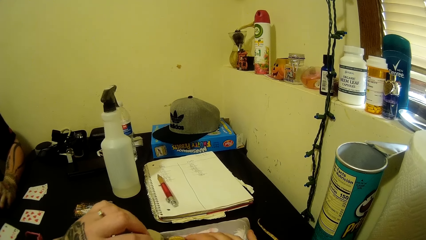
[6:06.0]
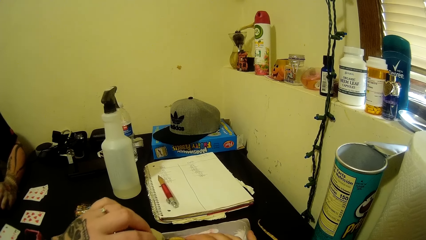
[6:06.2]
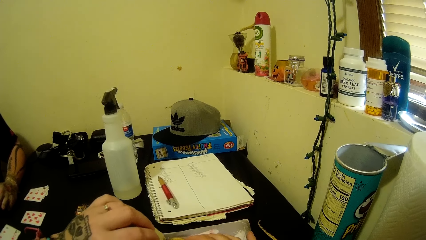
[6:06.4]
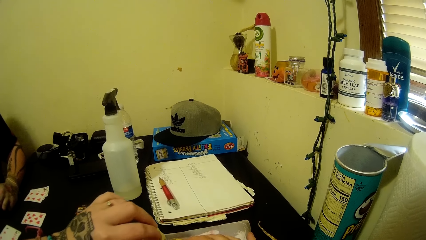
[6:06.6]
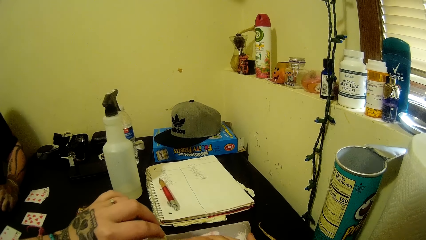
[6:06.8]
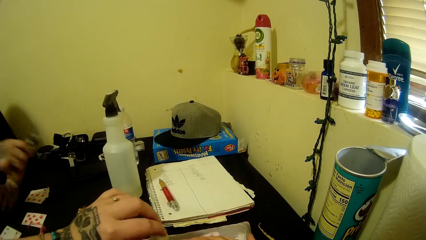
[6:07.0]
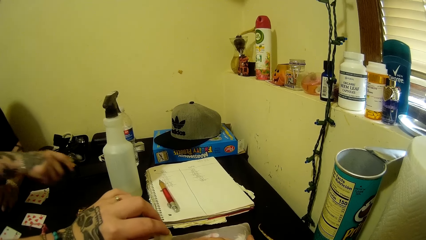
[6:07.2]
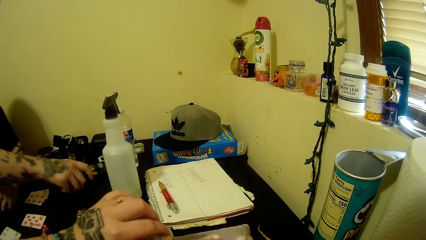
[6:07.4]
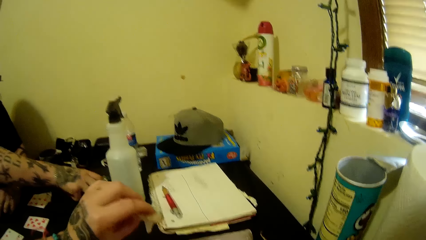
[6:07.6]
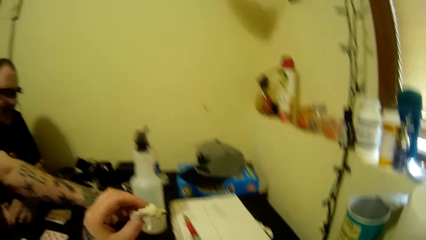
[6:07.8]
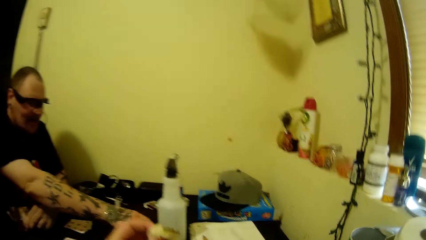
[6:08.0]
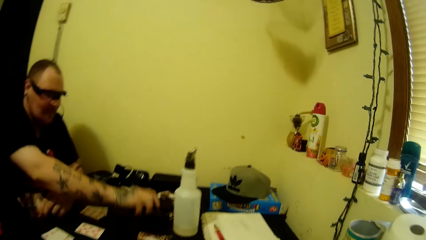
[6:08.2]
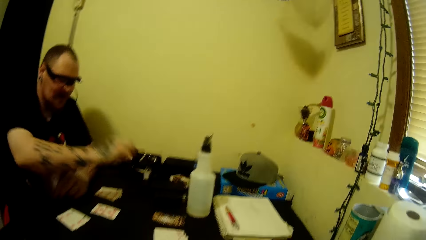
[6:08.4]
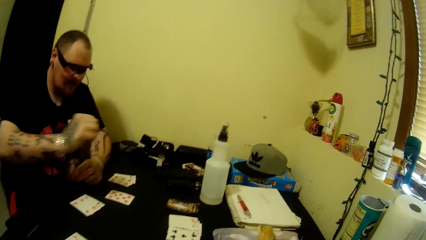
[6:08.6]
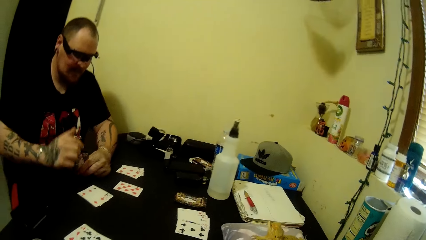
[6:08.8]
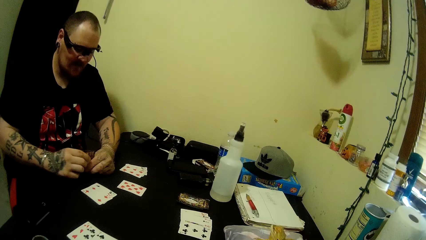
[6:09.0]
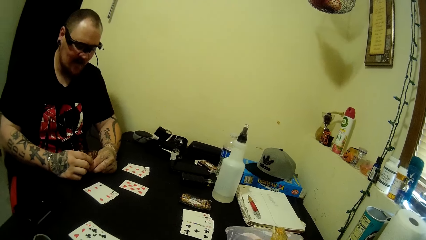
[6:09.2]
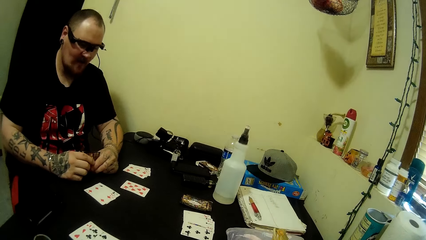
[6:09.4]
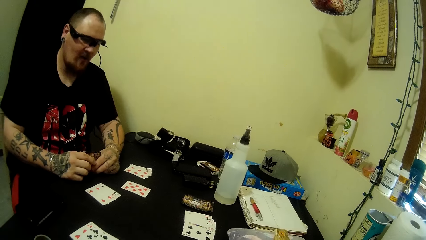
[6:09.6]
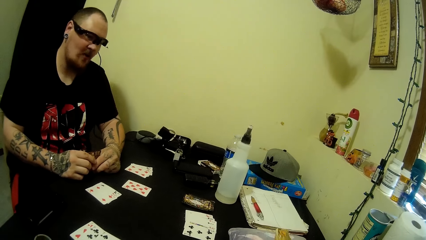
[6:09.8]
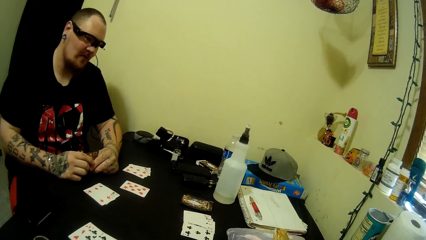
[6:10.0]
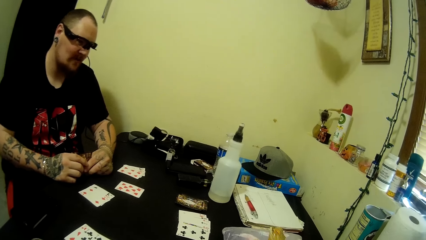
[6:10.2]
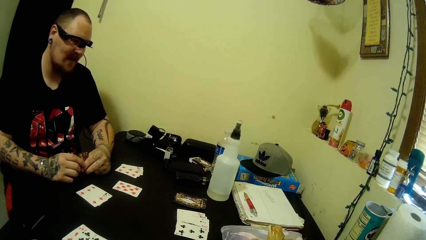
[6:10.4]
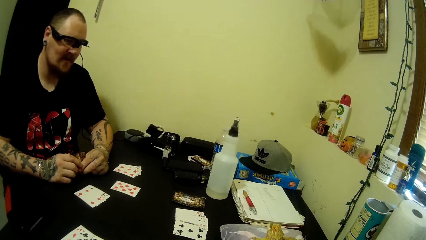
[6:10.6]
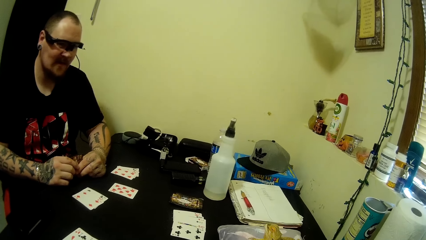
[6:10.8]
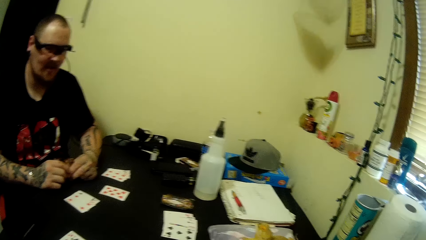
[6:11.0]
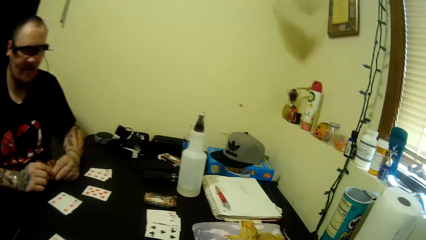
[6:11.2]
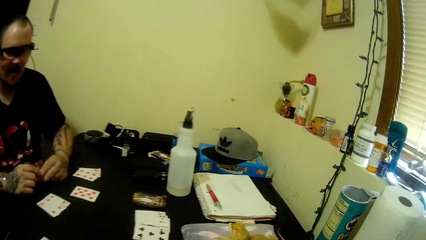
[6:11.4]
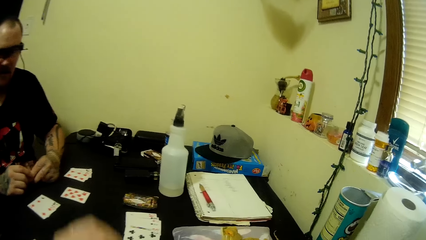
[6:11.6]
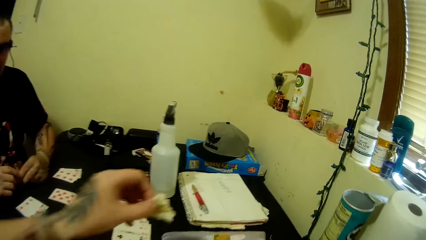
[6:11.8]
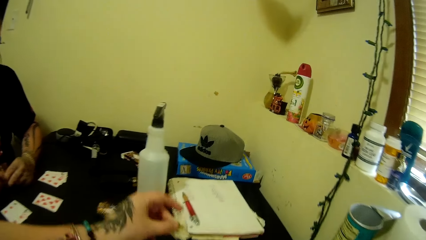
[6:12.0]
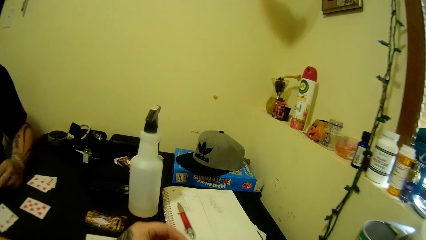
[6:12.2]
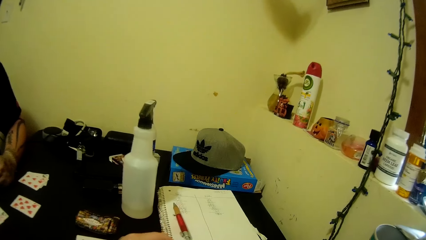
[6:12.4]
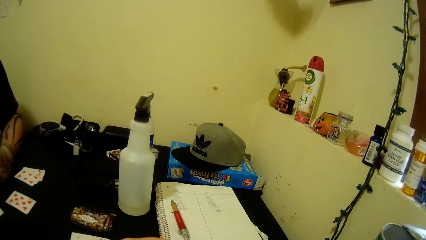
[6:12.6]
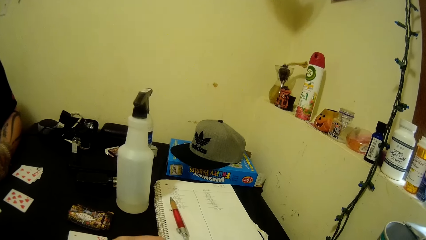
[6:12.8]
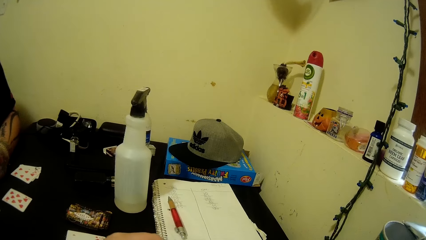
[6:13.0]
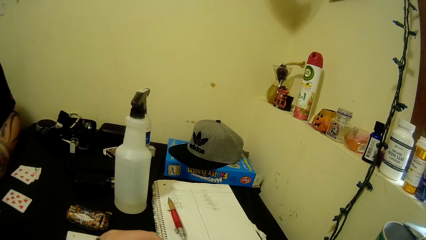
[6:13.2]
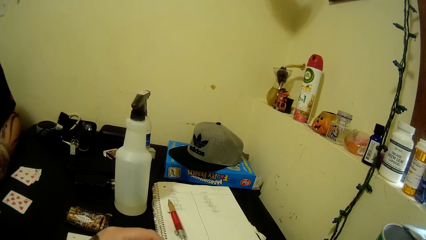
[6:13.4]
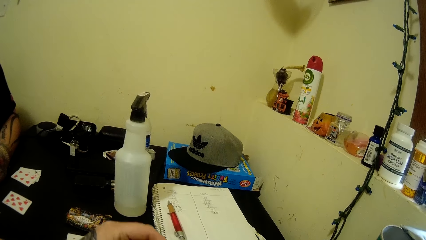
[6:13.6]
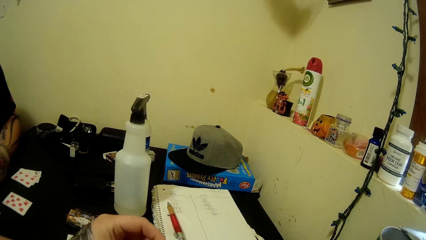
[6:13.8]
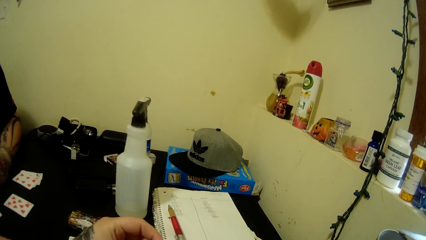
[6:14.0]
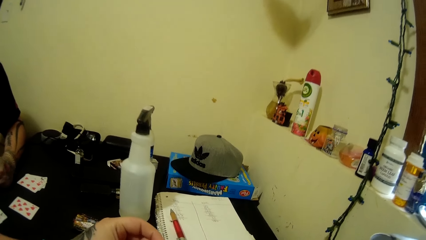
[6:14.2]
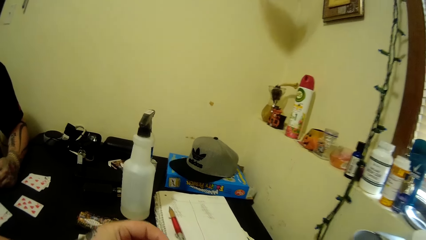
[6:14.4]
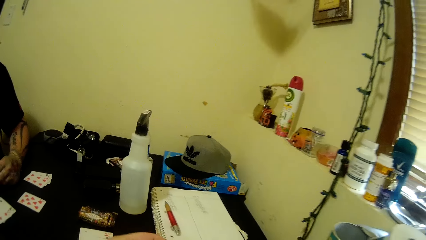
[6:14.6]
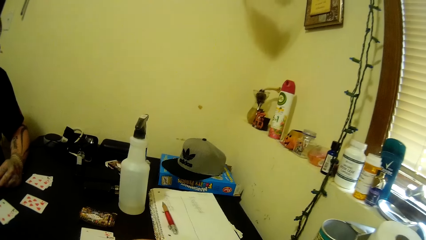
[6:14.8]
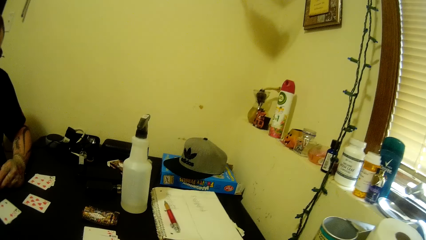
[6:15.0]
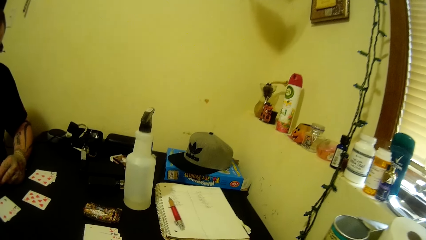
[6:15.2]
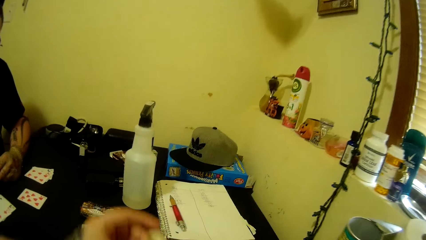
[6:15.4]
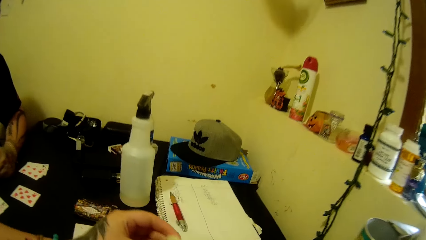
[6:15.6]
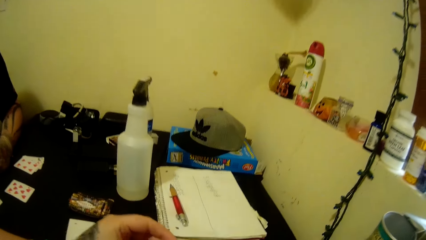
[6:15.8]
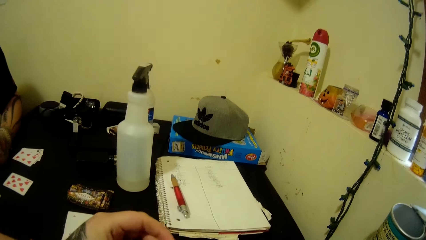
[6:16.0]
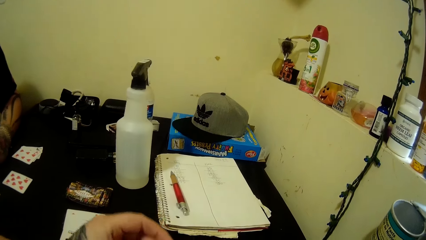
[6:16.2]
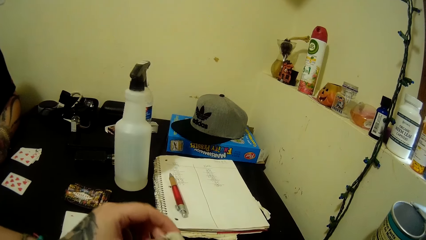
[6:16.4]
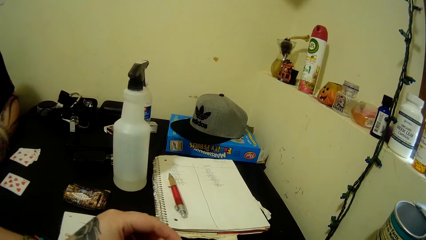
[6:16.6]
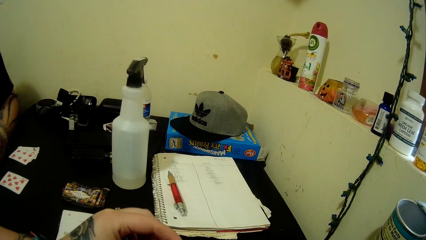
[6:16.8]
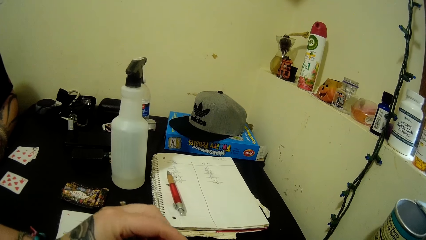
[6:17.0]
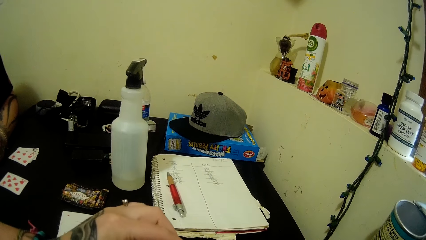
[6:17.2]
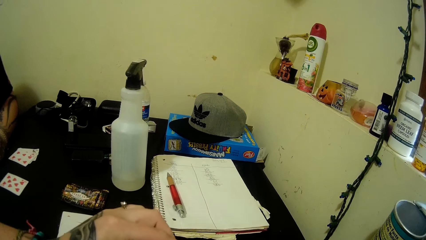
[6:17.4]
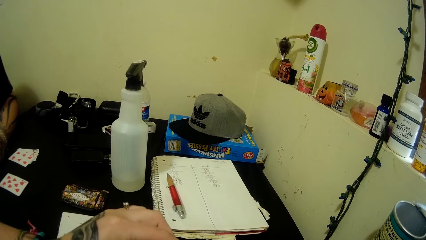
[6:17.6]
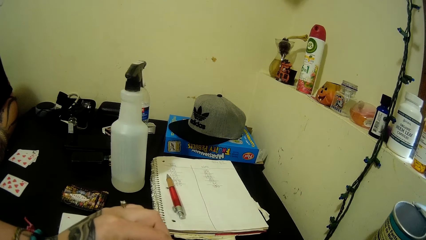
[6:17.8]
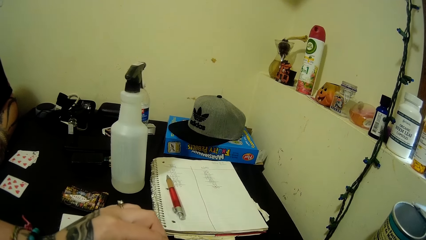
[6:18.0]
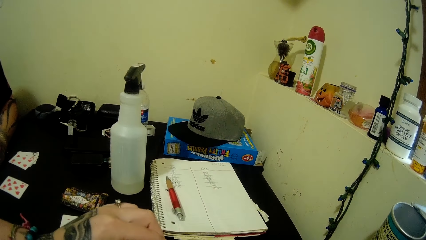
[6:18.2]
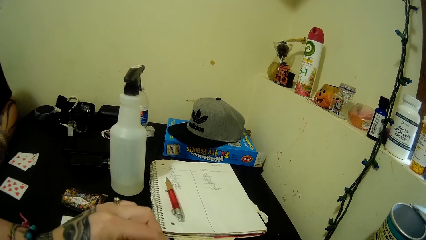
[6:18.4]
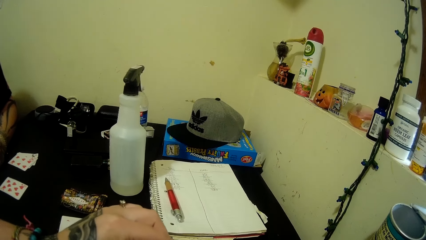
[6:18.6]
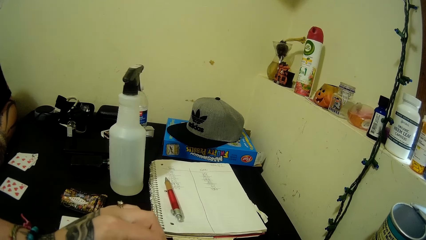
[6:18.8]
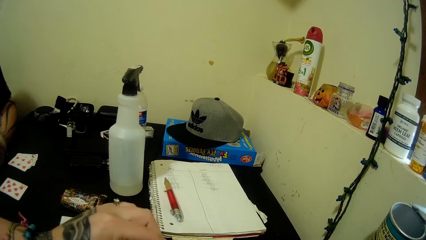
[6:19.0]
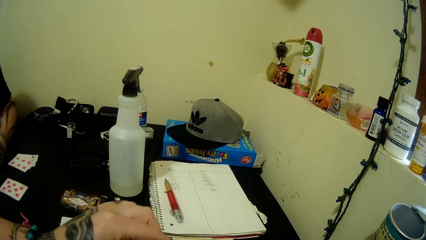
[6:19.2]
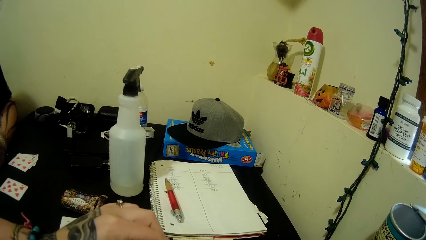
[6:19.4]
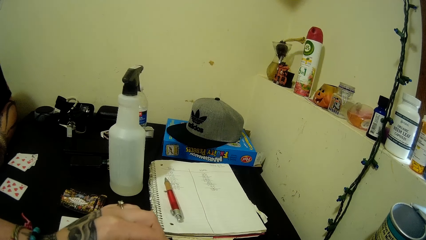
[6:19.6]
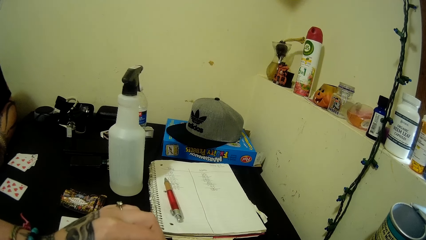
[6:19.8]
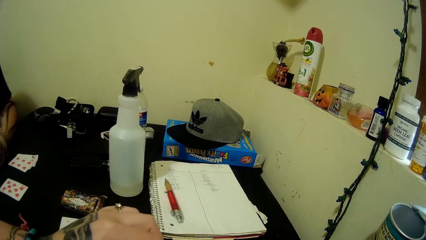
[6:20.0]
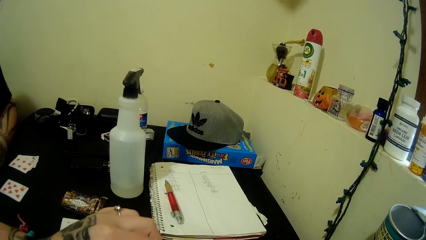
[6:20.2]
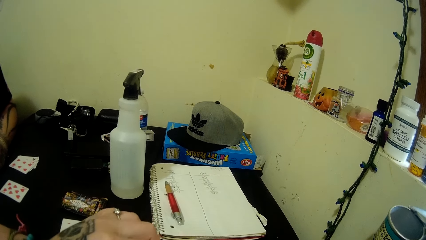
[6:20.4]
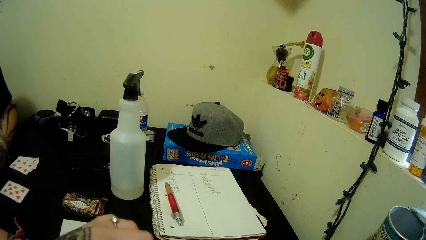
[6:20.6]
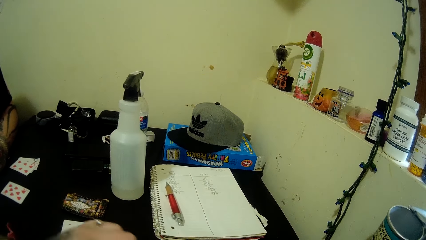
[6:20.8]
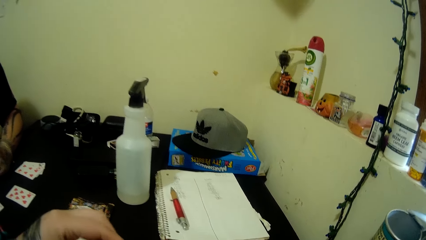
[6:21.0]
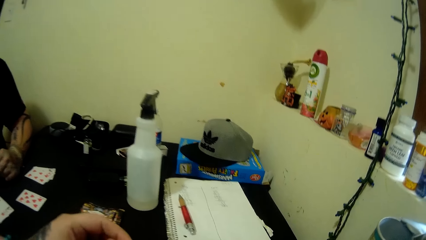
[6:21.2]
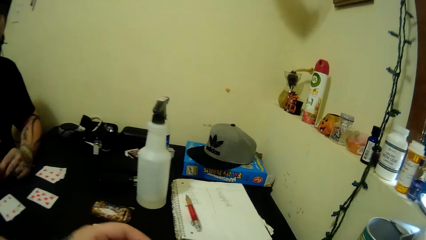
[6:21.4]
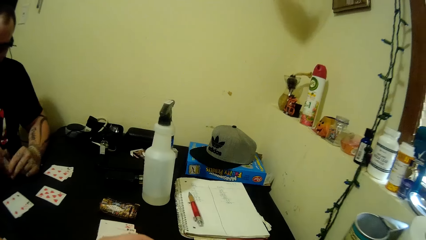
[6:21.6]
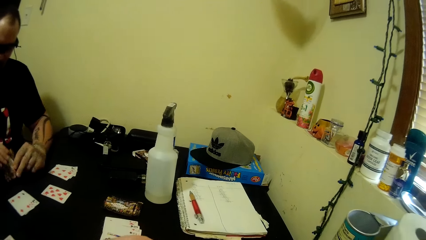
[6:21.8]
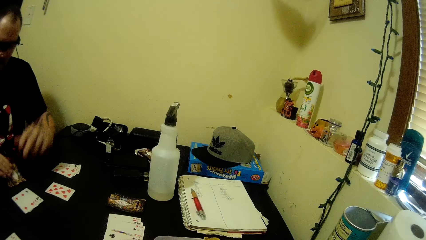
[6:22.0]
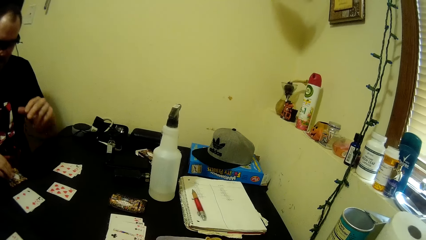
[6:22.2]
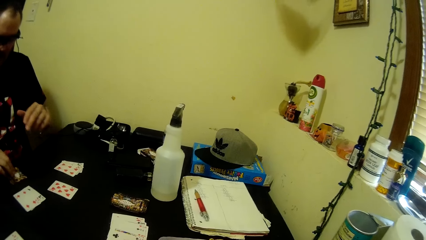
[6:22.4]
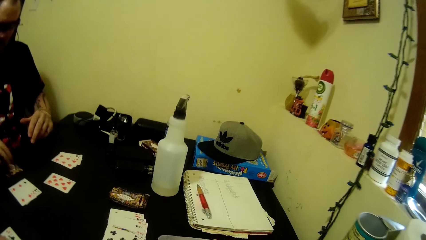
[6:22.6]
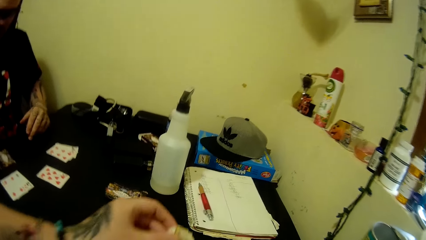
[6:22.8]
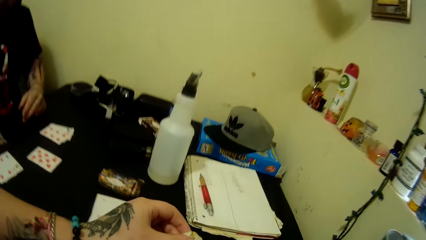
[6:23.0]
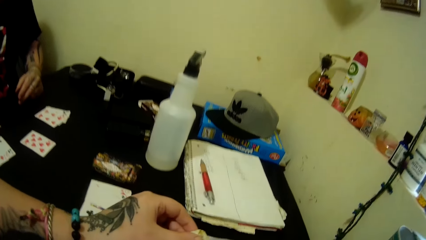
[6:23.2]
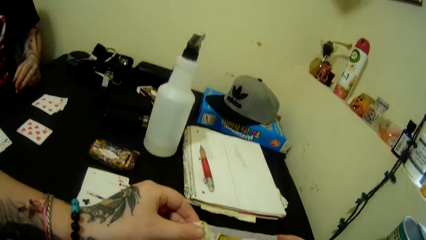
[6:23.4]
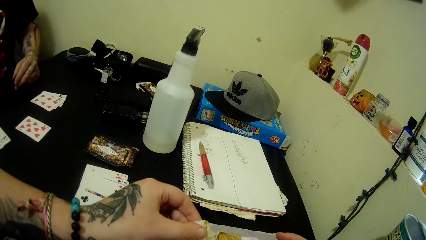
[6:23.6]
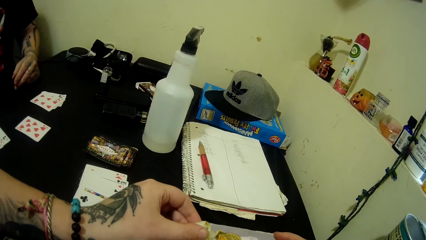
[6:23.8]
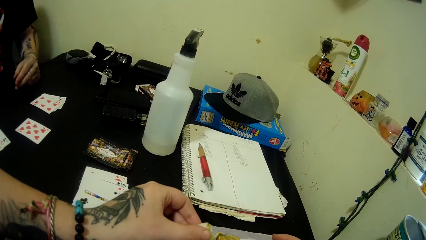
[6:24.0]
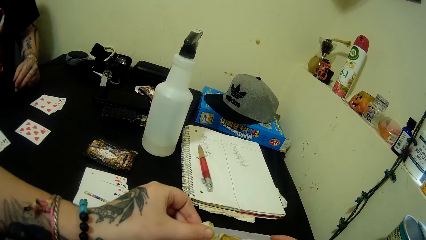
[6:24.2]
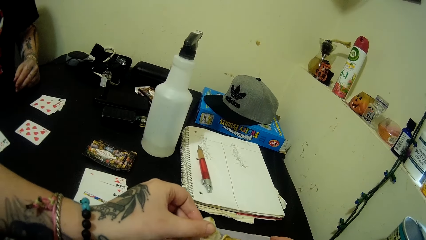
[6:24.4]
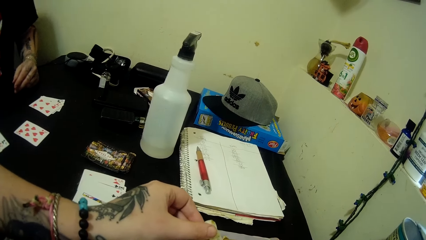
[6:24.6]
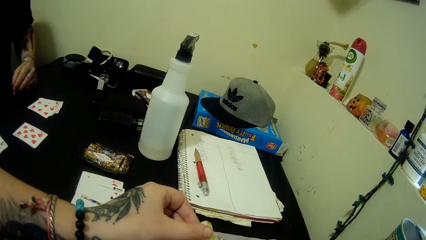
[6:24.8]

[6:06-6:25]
A man talks to the camera wearer. The man places the small bottle on the table. The camera wearer holds cotton wool. The man holds the cards with both hands. The camera wearer holds the cotton wool. He cleans the frog's mouth with the tissue in his hand and talks to the man. The man talks to the camera wearer. The camera wearer talks to the man. The man talks to the camera wearer, lifts his hand off the table, and places a card on the table. The camera wearer talks to the man.
